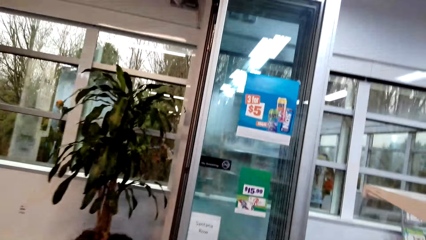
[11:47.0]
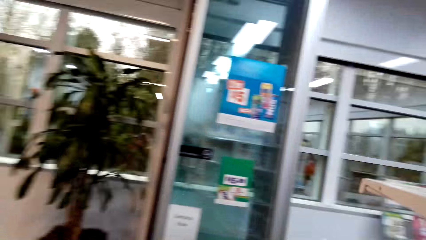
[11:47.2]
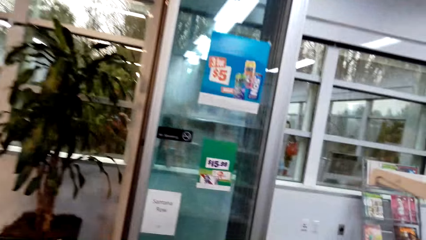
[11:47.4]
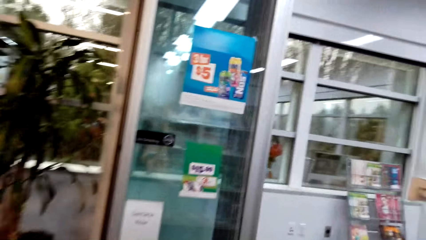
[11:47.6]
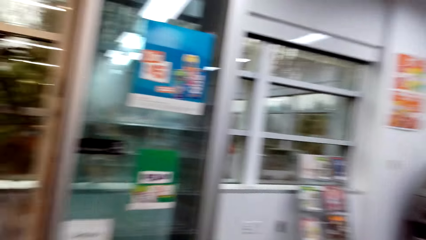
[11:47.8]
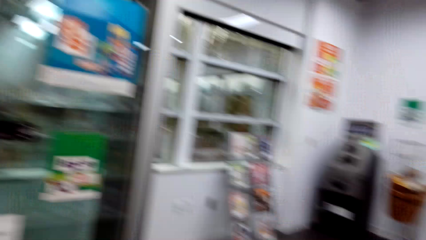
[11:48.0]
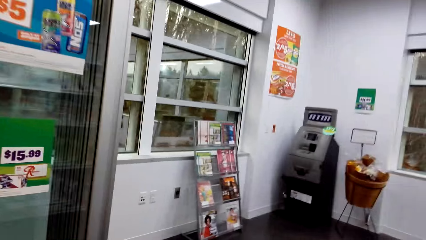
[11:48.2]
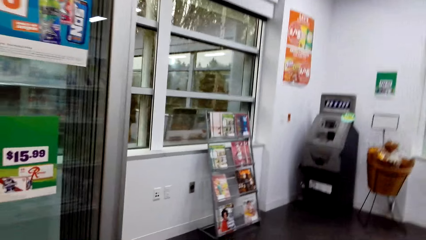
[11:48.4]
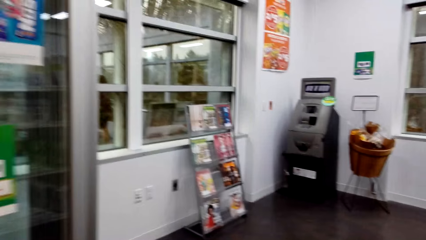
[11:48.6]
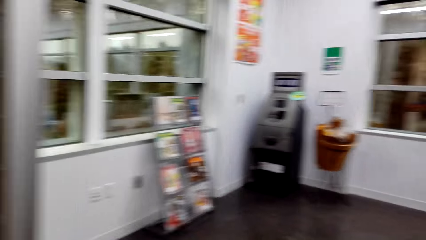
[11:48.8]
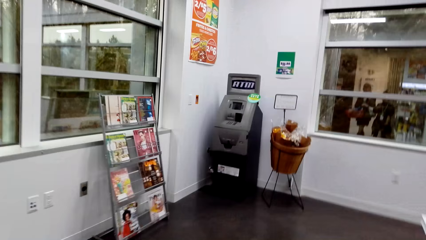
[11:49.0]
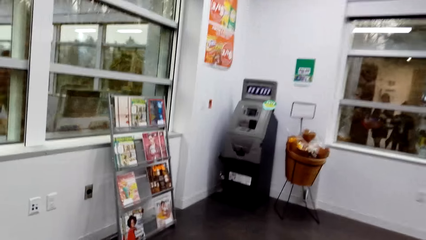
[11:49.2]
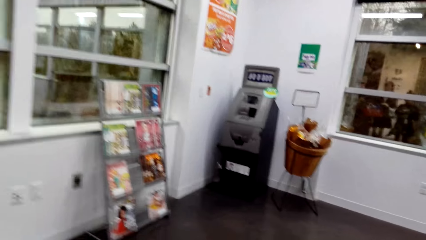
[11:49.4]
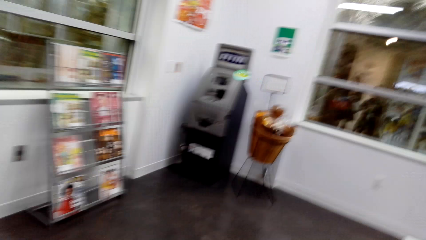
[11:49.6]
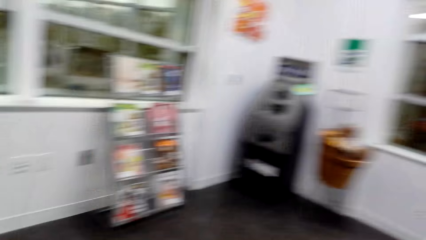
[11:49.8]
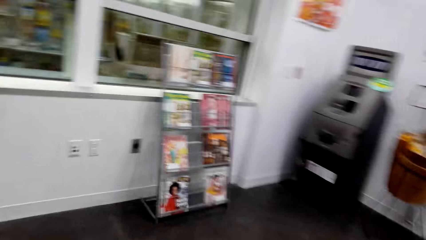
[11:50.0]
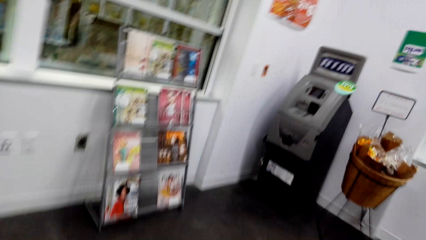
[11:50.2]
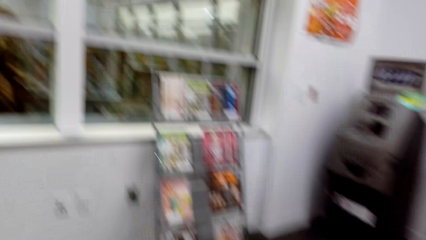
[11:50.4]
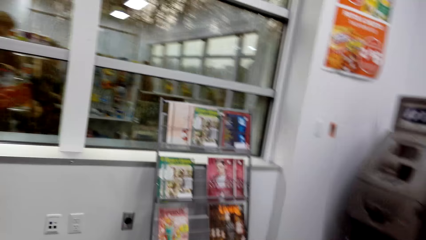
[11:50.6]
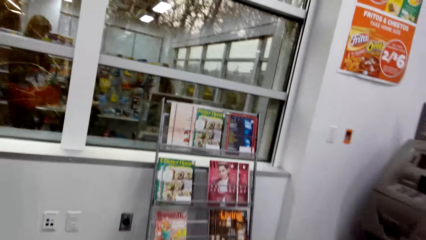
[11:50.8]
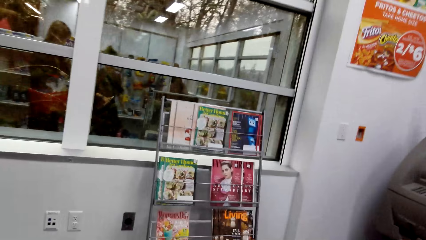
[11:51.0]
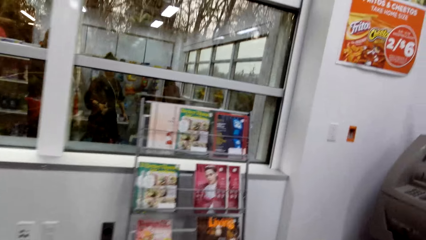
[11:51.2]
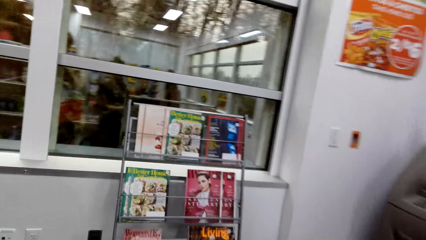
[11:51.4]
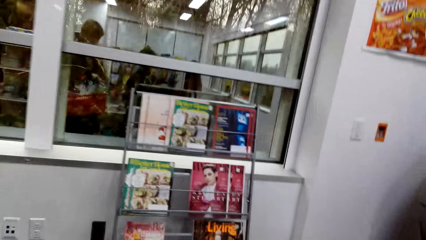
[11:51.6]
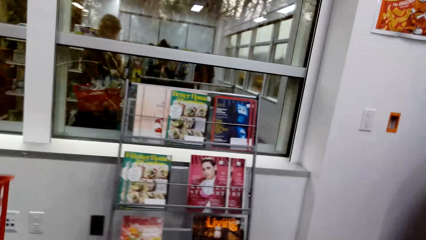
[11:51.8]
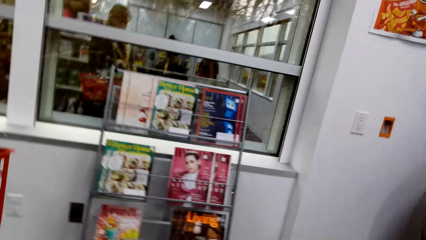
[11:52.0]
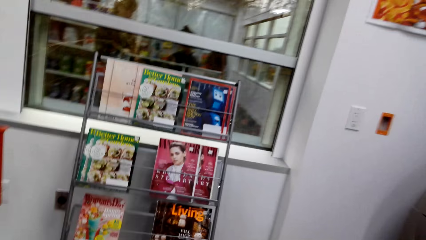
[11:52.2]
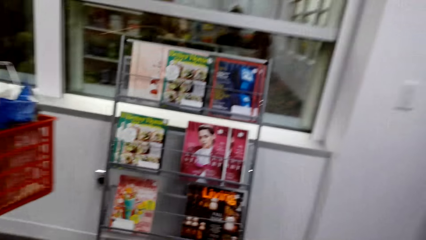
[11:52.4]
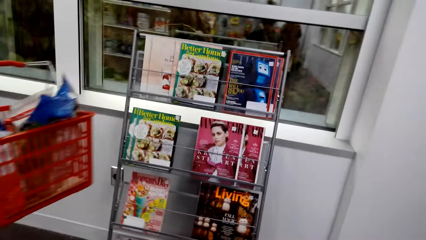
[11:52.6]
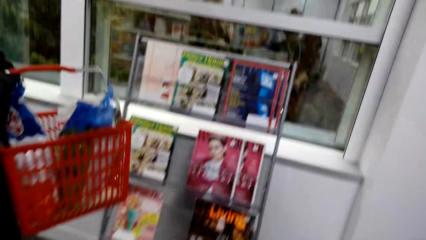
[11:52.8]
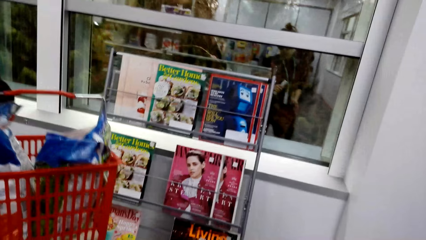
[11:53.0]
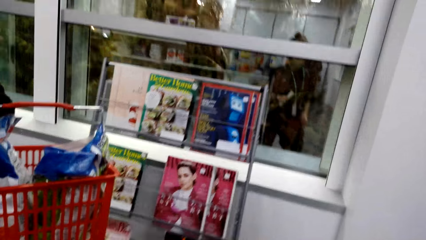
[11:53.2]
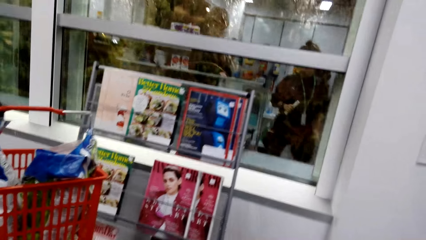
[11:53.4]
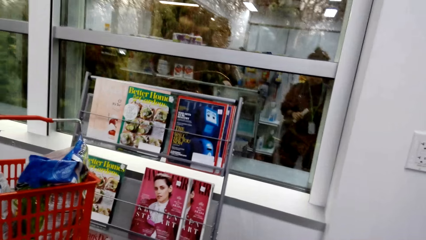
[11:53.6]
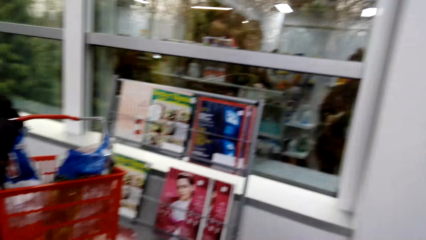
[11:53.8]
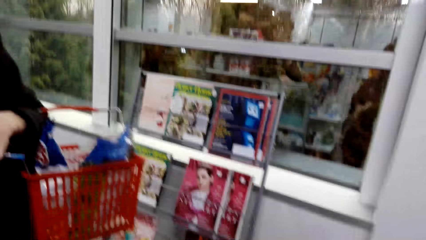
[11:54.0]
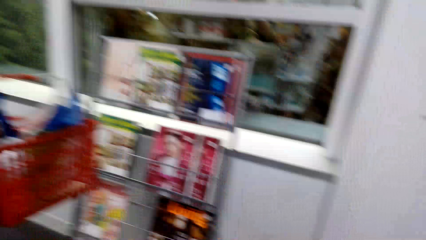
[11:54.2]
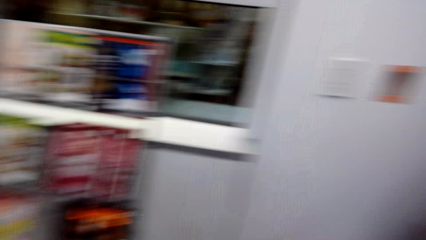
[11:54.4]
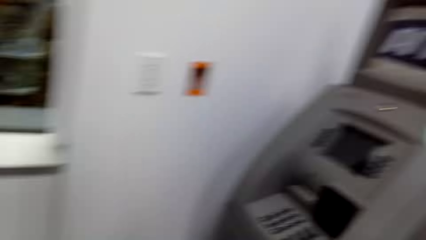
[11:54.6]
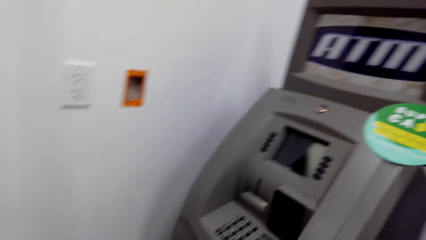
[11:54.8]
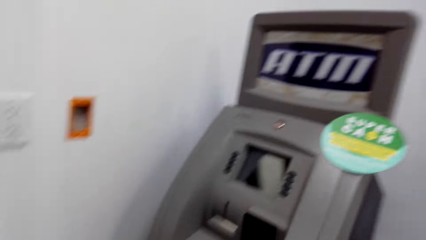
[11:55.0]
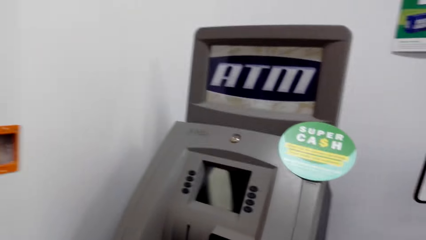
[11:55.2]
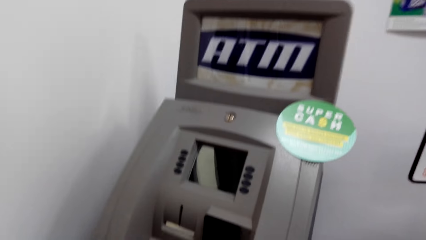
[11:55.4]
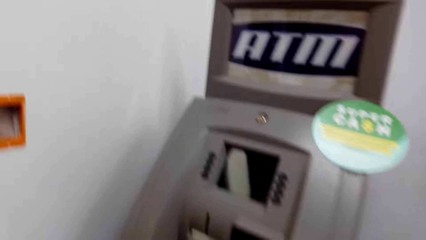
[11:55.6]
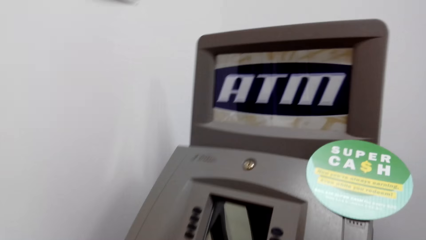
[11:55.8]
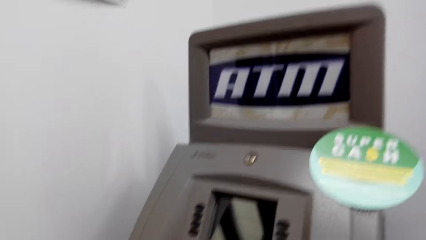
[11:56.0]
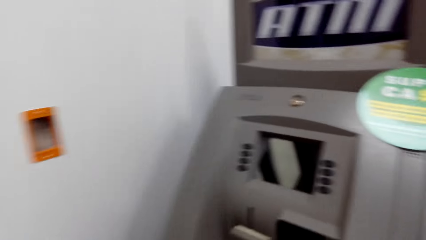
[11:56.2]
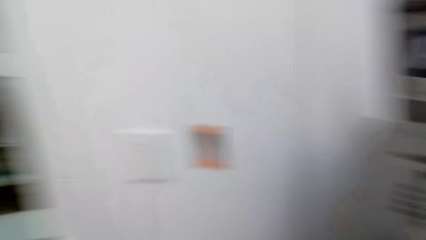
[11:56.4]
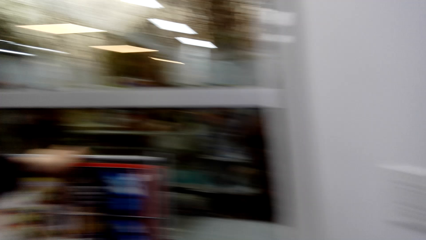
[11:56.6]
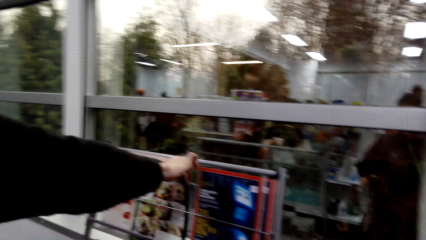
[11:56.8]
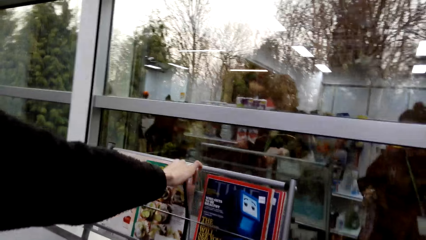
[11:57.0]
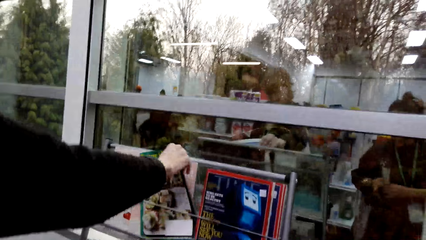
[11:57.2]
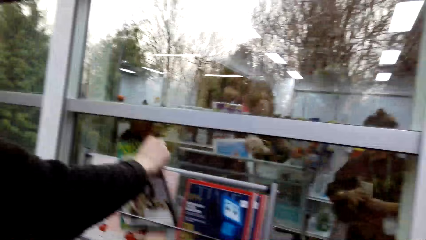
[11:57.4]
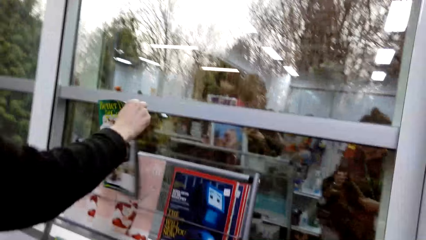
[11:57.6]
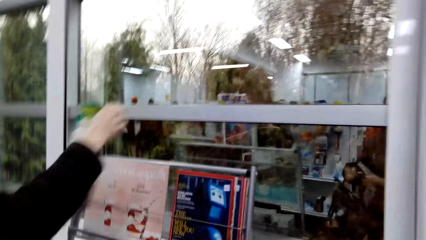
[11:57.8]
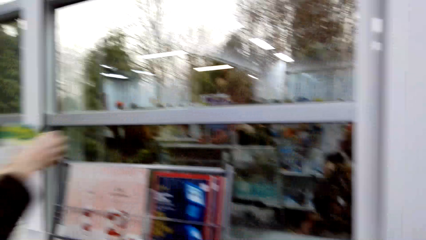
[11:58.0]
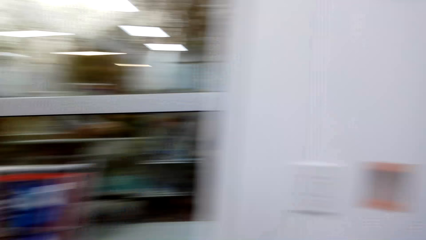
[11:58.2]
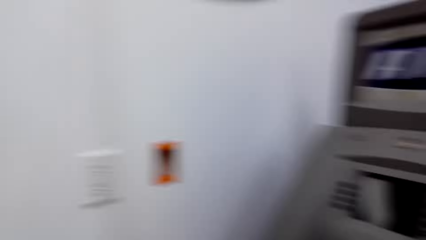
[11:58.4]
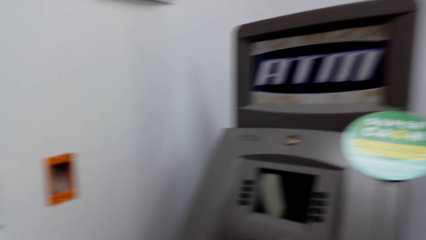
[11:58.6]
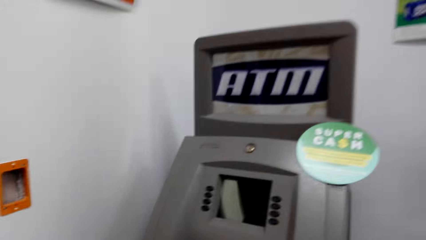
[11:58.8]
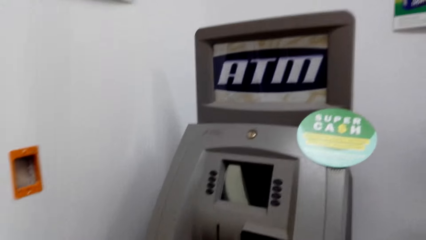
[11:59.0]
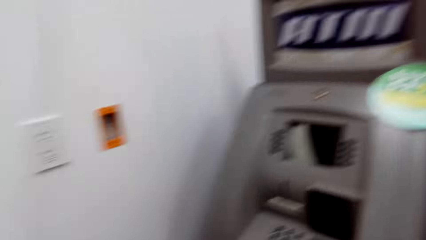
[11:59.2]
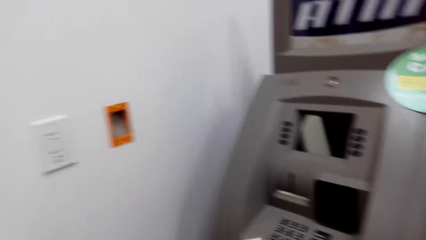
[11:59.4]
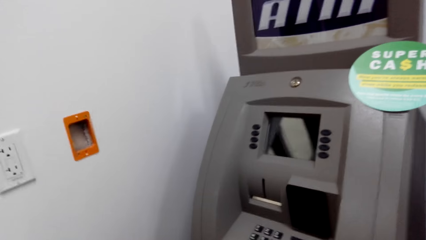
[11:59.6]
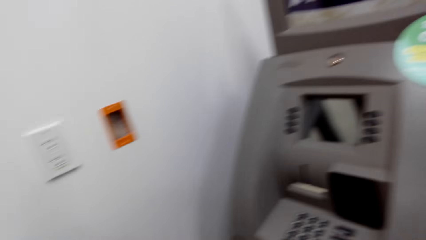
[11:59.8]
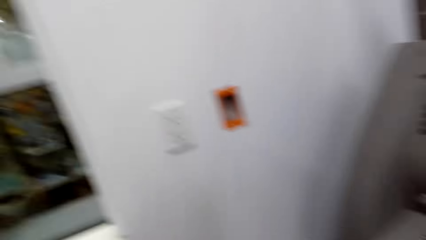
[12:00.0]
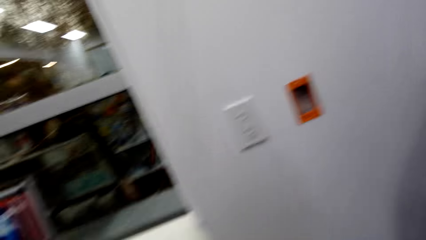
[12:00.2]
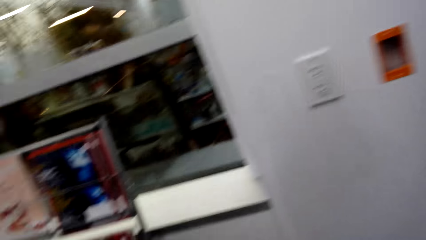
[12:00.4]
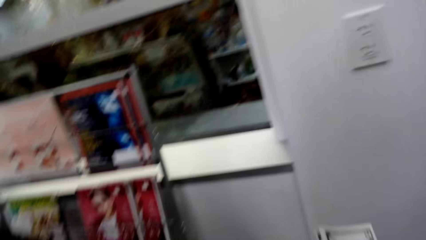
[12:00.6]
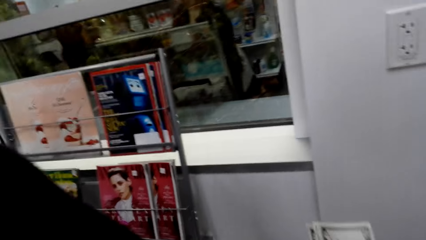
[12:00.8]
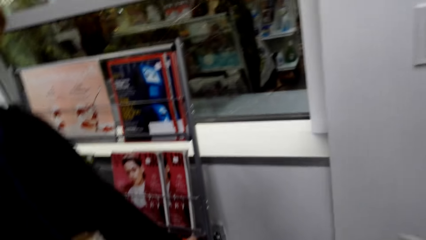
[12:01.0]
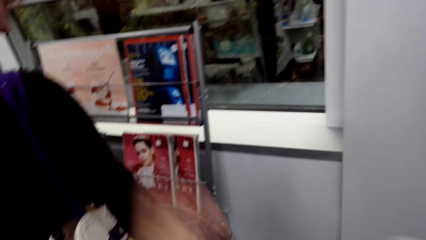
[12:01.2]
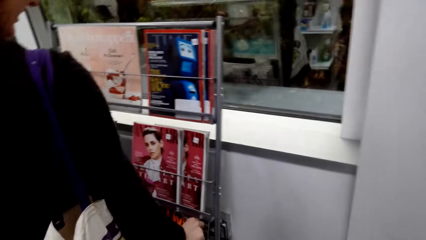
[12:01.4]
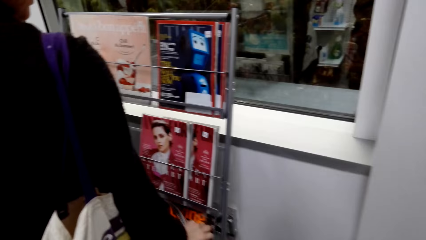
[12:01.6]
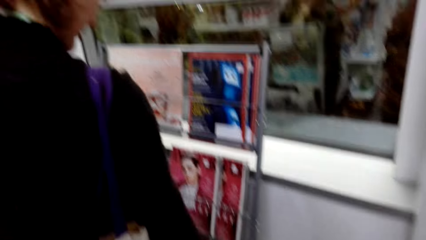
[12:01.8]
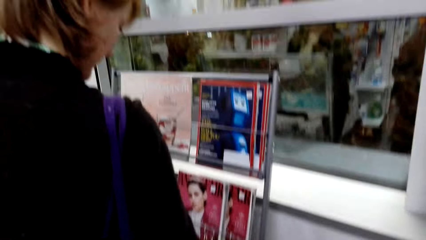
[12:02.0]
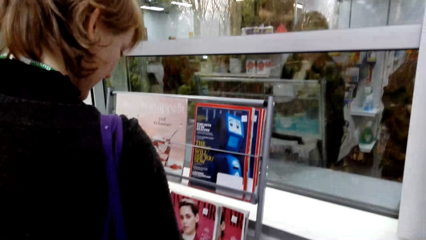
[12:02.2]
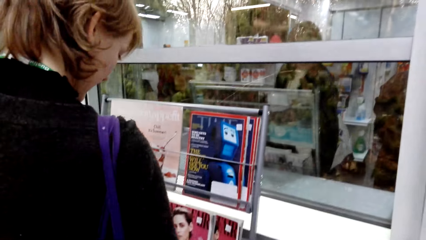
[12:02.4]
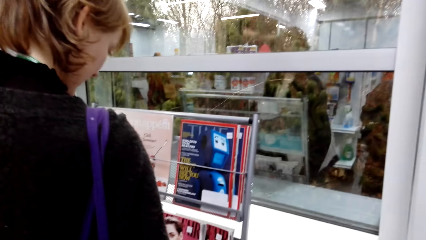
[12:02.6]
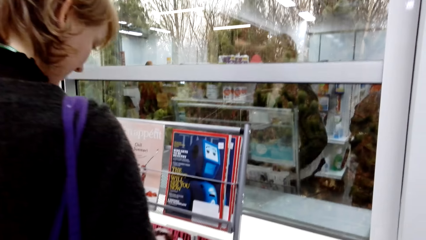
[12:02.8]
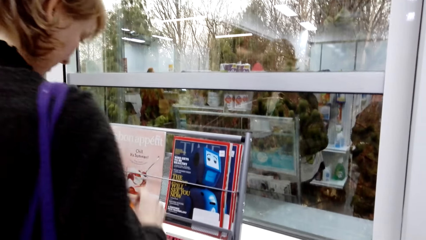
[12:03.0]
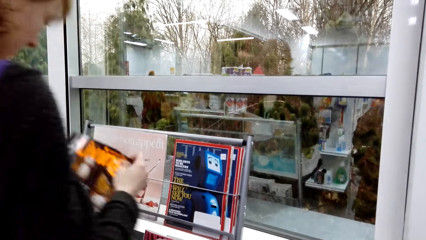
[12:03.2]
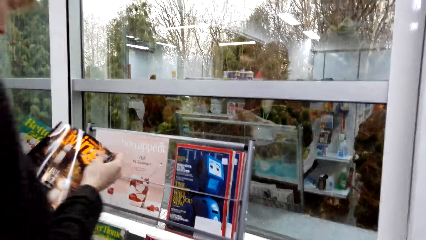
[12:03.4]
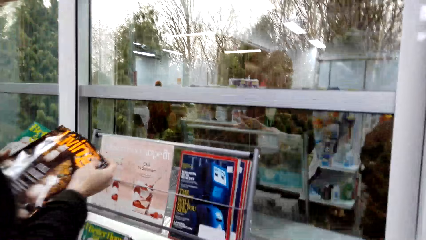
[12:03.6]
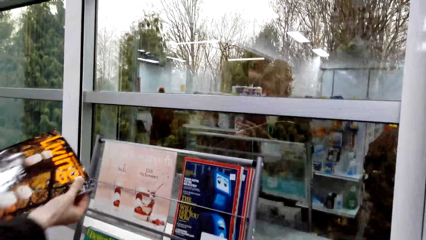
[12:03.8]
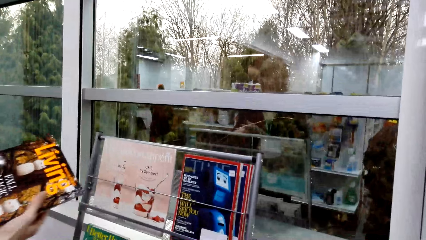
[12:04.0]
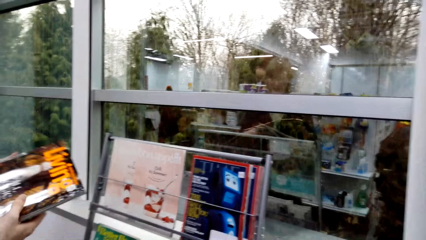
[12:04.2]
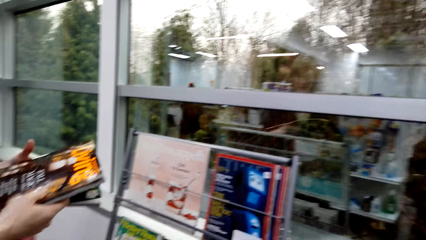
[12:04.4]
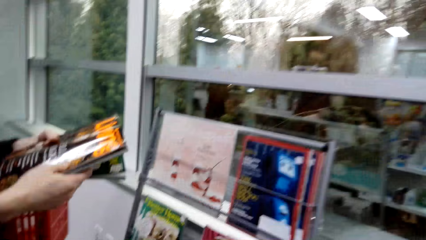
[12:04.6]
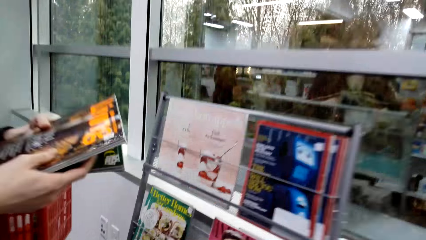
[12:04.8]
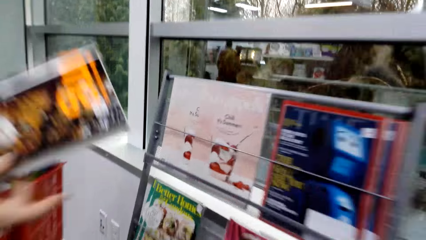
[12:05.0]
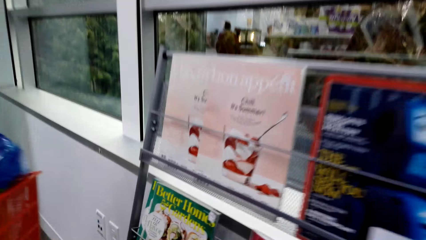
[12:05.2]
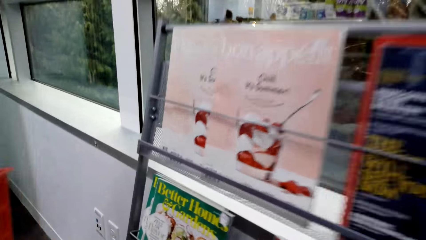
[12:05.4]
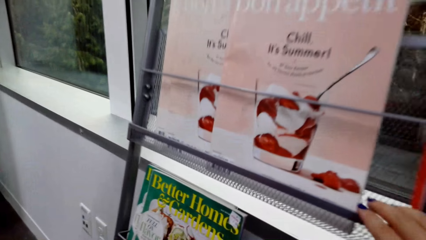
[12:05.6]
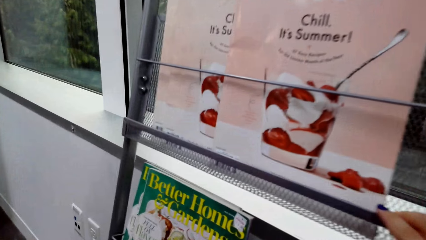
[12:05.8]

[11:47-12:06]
The camera wearer moves around the shelf corridors. A woman picks a magazine. The woman holds the magazine.
